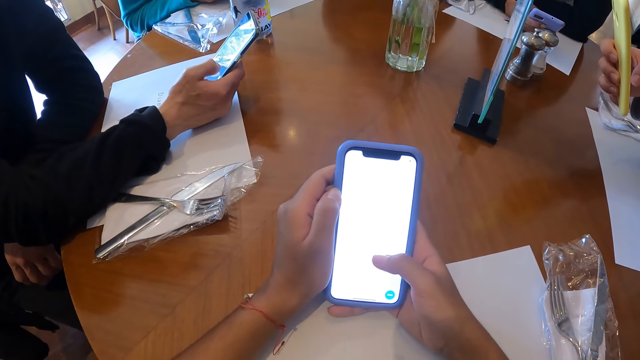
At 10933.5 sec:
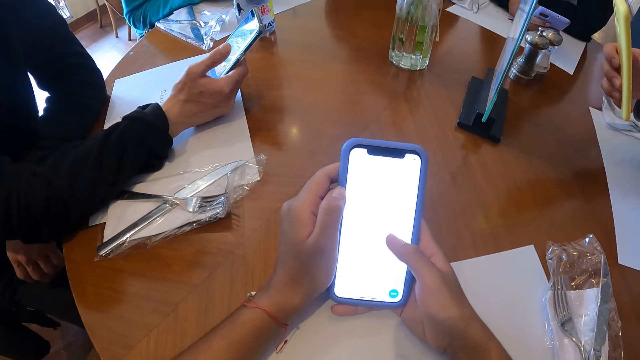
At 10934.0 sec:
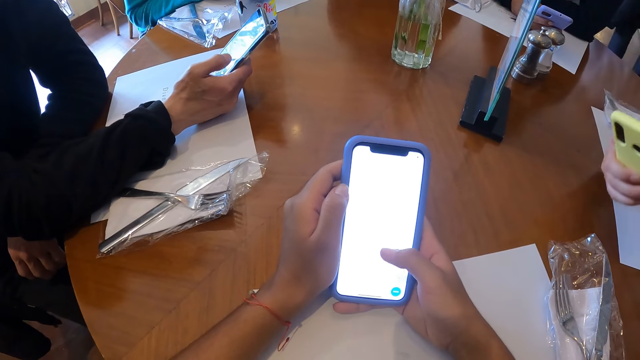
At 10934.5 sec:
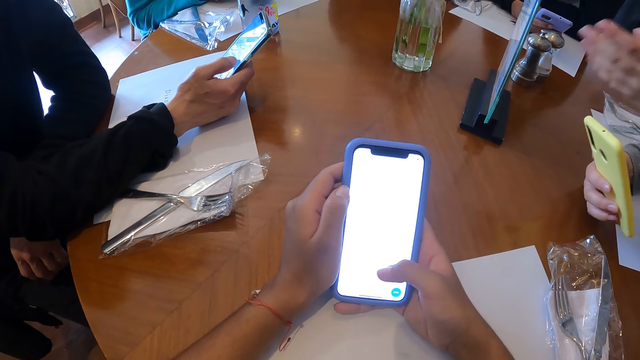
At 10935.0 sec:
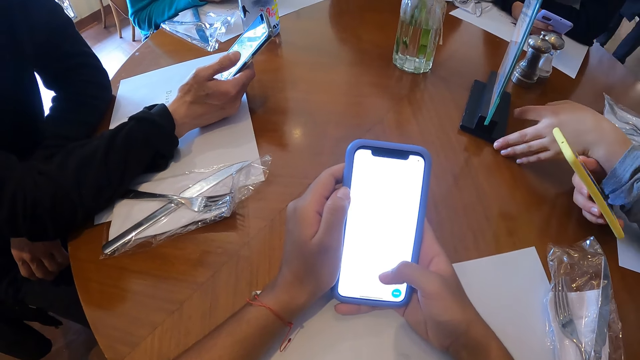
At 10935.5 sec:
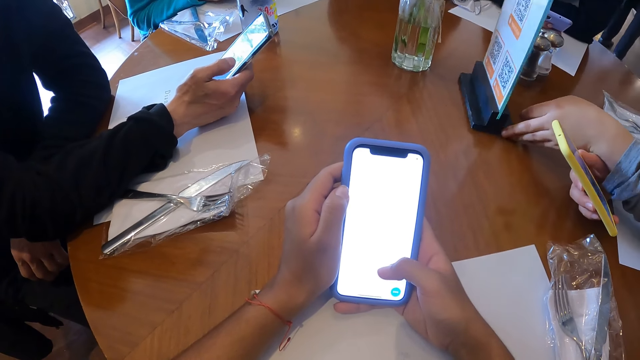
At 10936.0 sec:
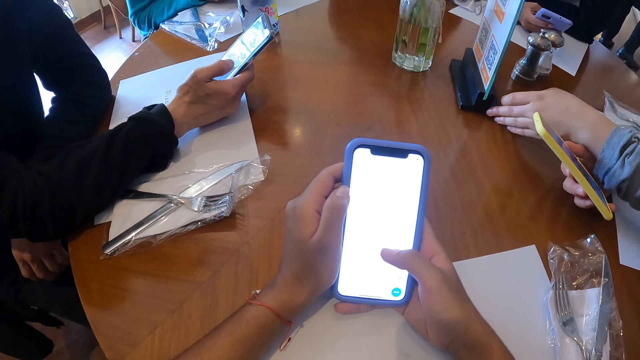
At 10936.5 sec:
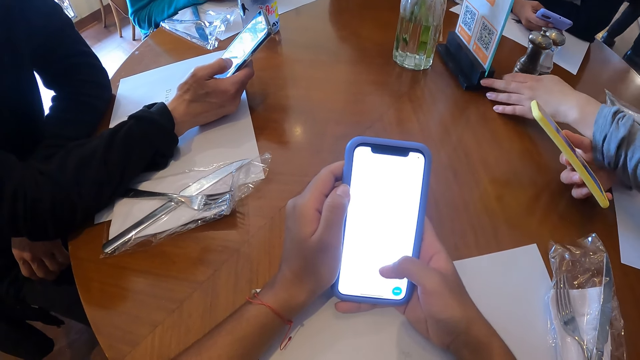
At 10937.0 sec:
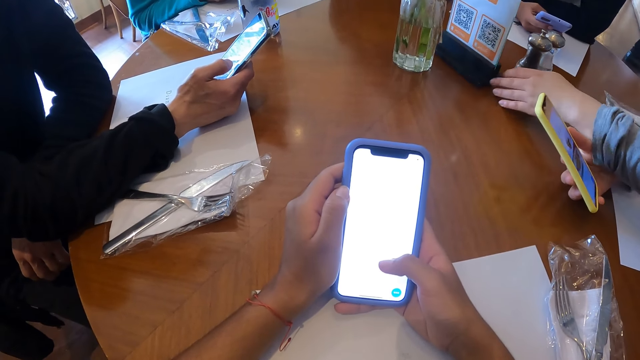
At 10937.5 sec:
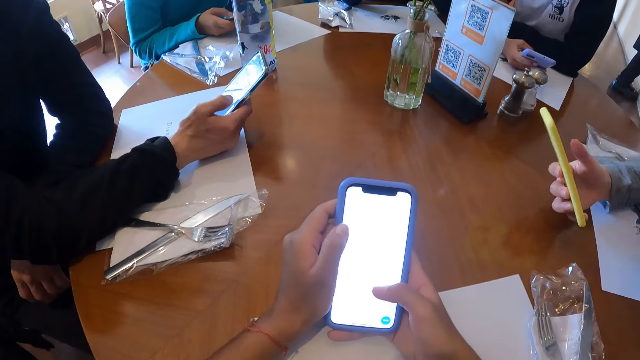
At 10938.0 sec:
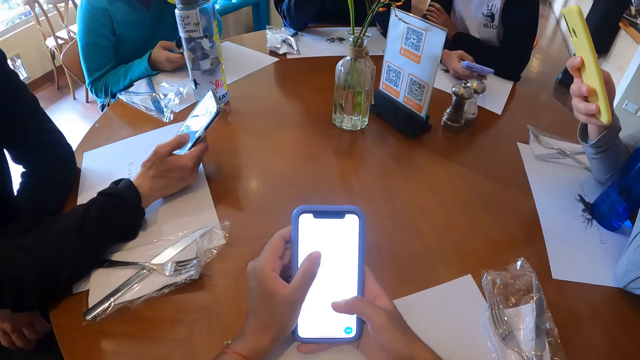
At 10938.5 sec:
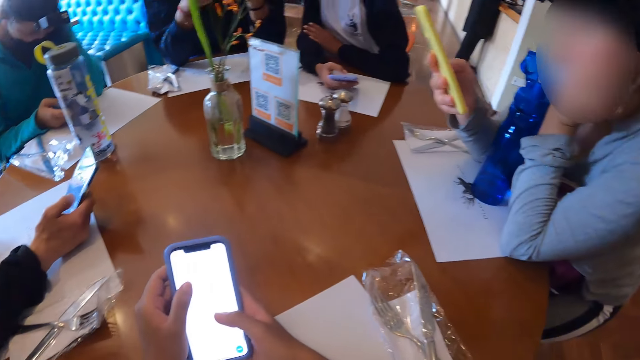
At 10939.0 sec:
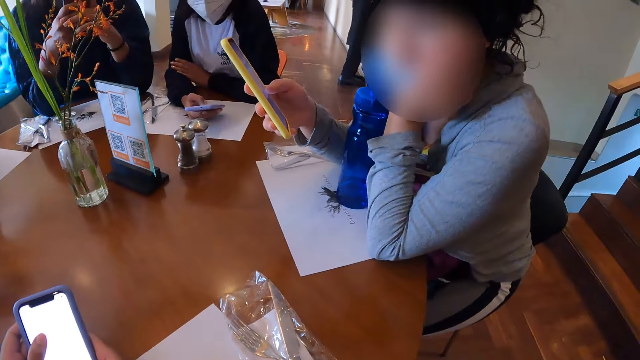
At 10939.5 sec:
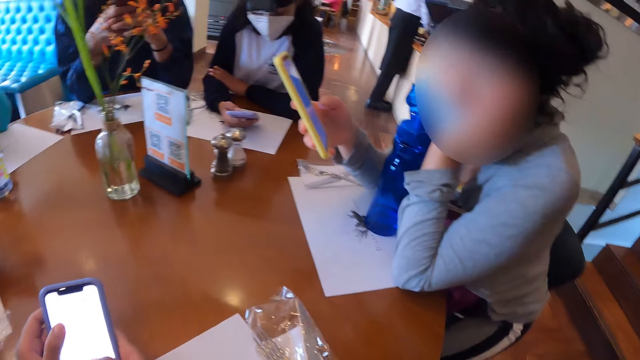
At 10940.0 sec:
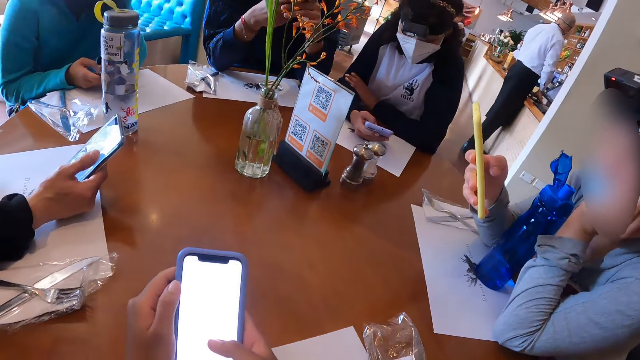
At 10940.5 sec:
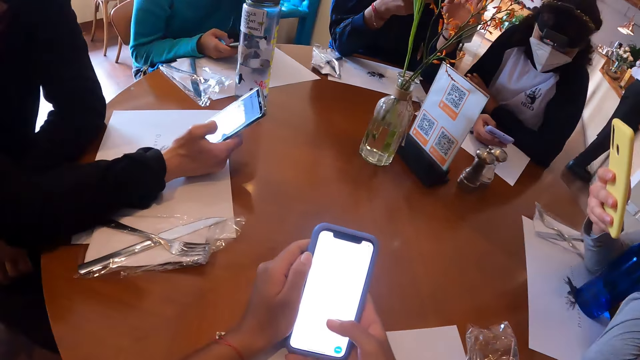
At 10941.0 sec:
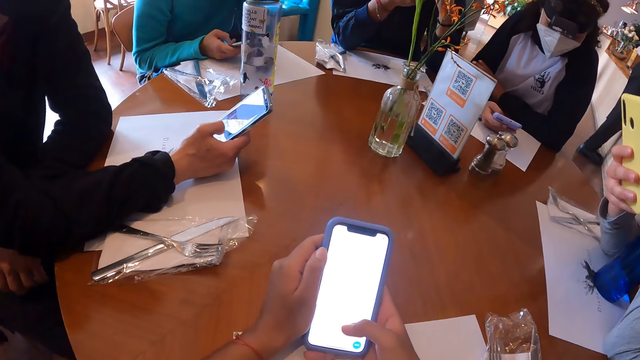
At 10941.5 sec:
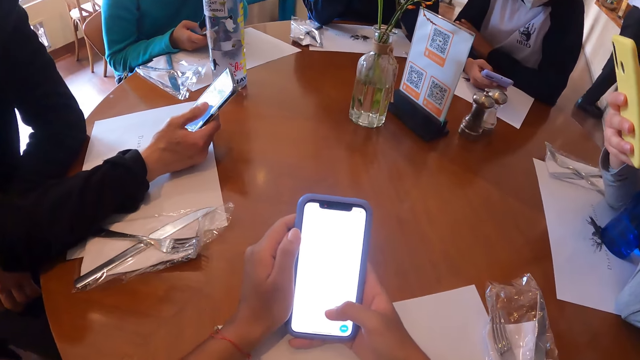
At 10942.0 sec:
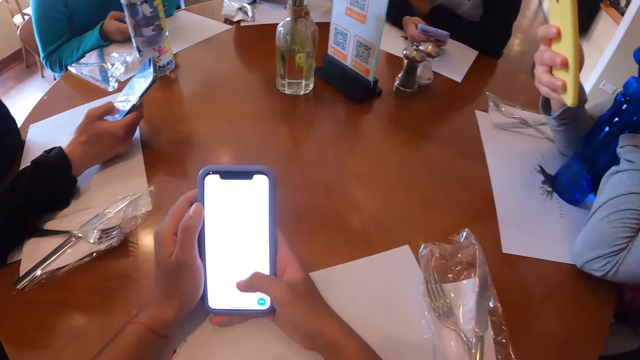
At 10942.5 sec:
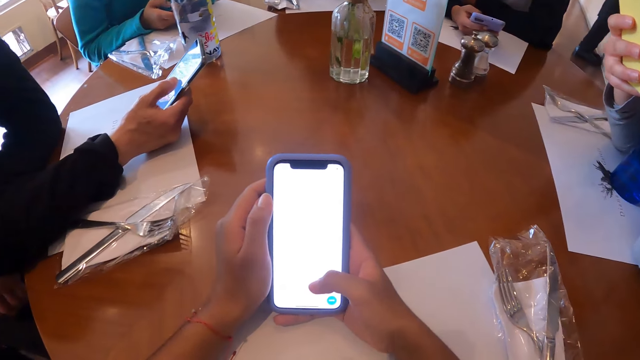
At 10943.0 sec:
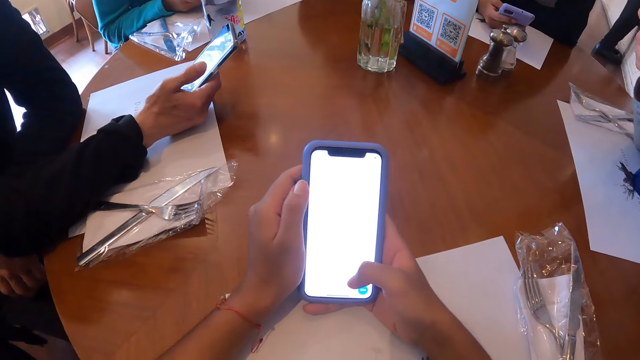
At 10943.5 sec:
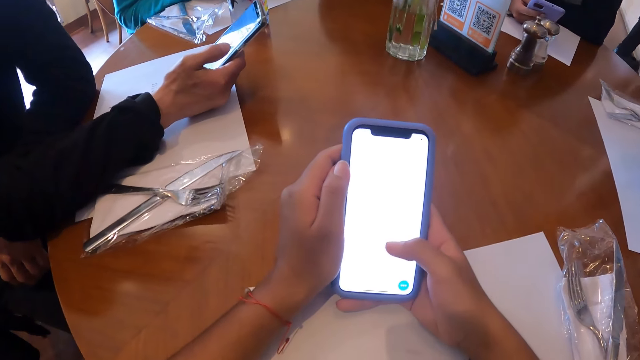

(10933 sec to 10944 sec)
A man operates a mobile phone. A woman moves the glass plaque on the table with her right hand. The woman rests her face on her left hand. The camera wearer interacts with the woman. They operate a mobile phone.

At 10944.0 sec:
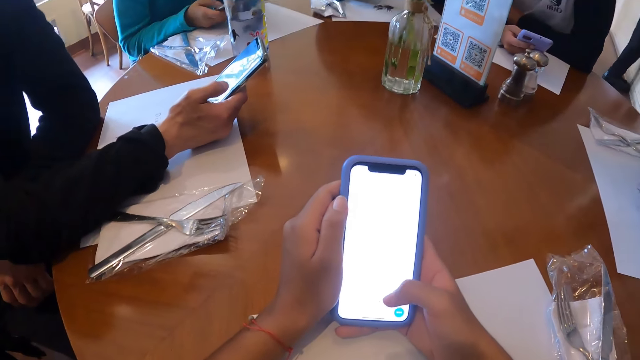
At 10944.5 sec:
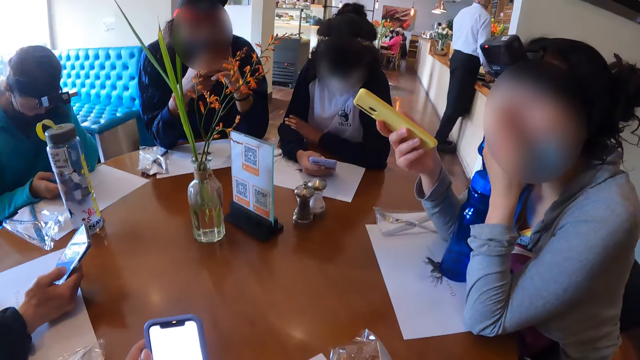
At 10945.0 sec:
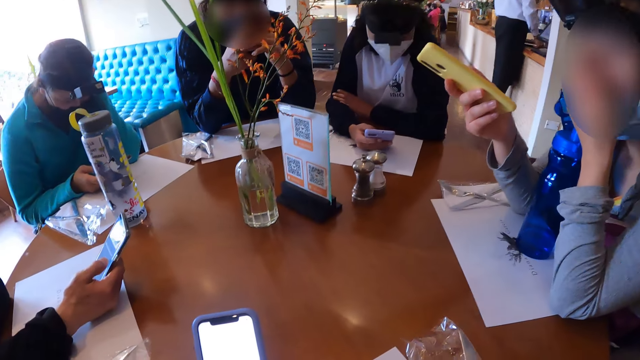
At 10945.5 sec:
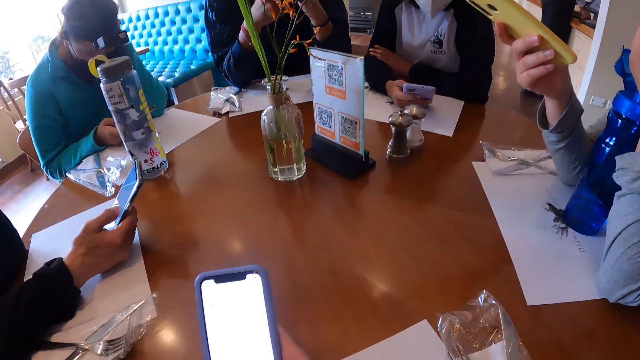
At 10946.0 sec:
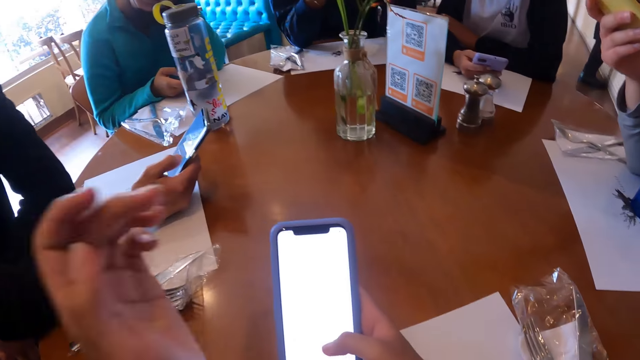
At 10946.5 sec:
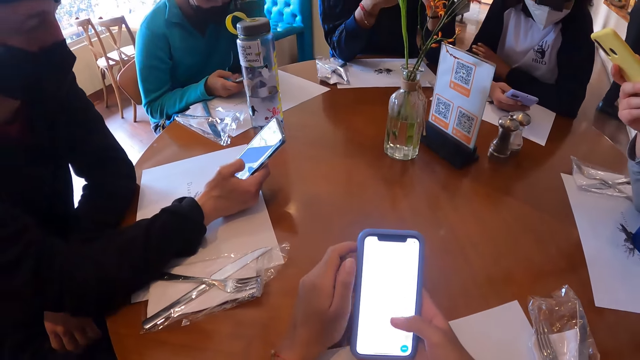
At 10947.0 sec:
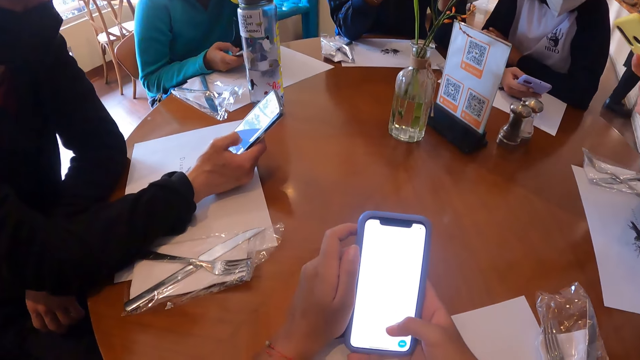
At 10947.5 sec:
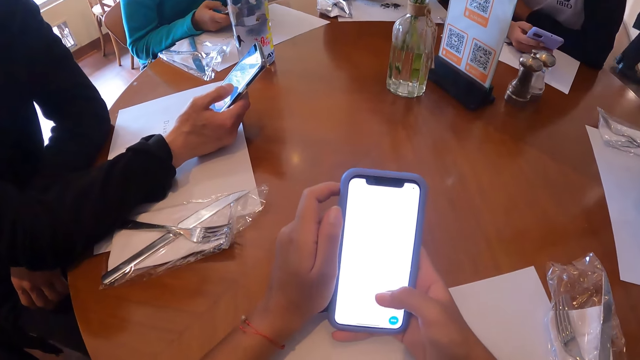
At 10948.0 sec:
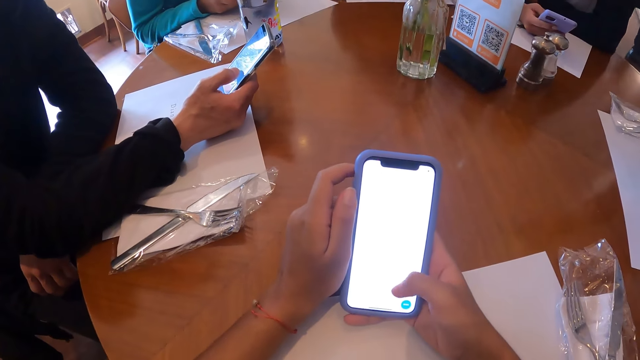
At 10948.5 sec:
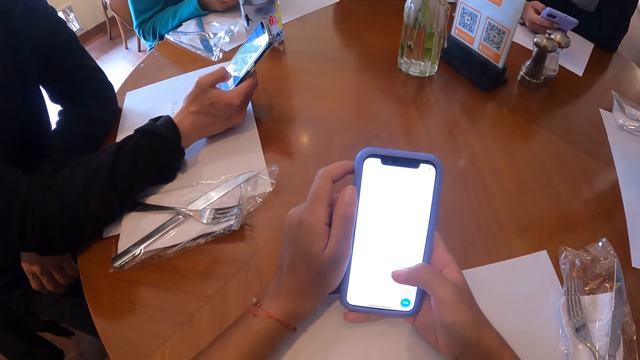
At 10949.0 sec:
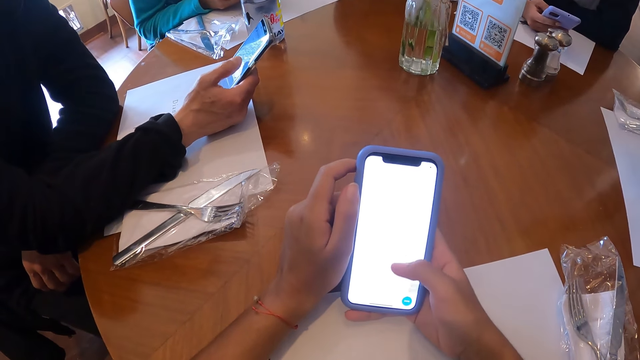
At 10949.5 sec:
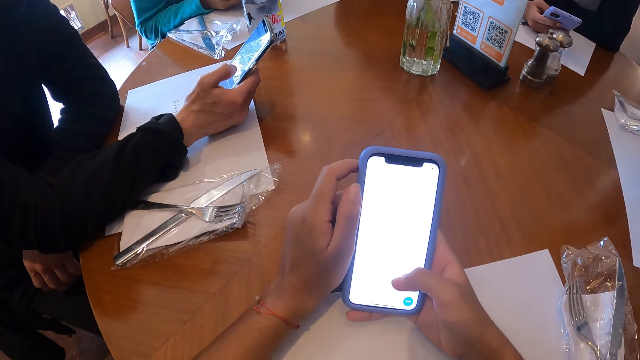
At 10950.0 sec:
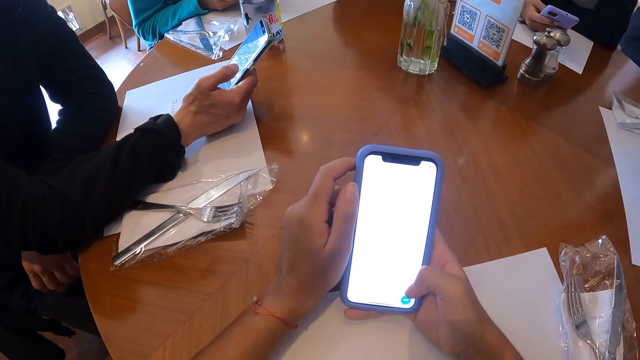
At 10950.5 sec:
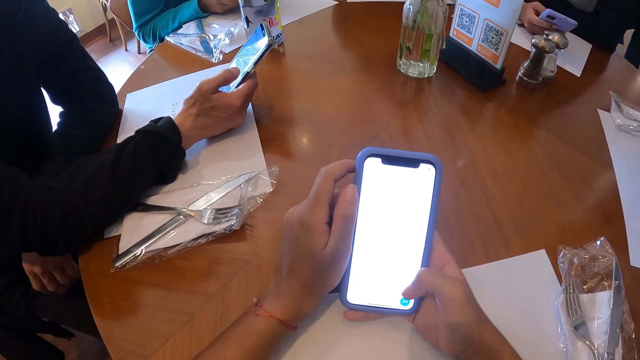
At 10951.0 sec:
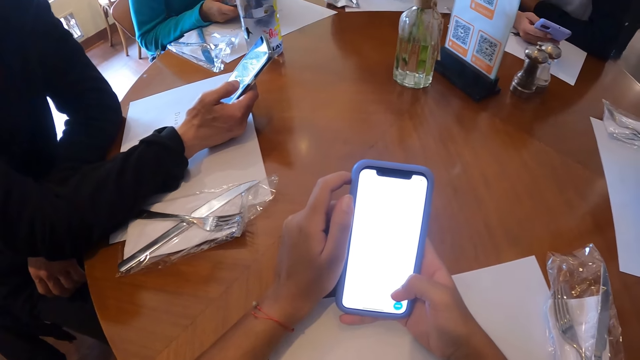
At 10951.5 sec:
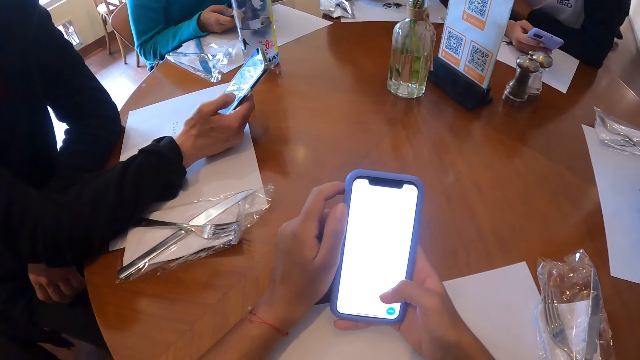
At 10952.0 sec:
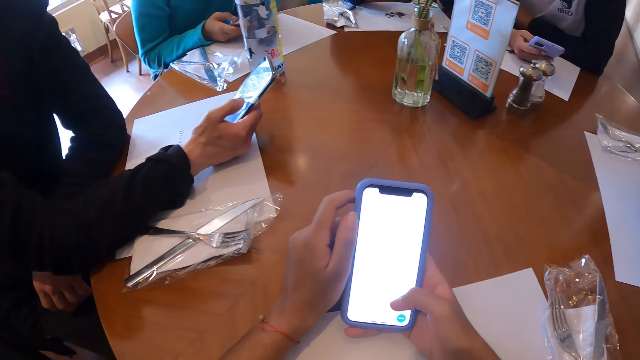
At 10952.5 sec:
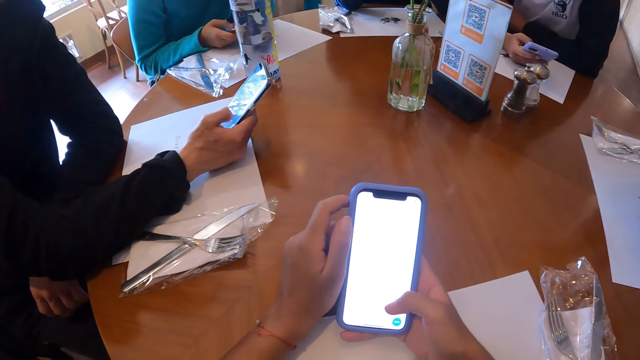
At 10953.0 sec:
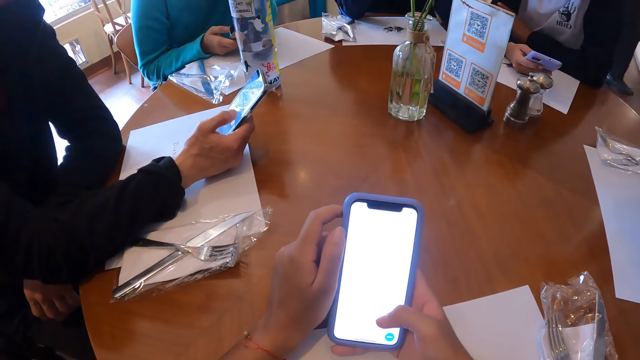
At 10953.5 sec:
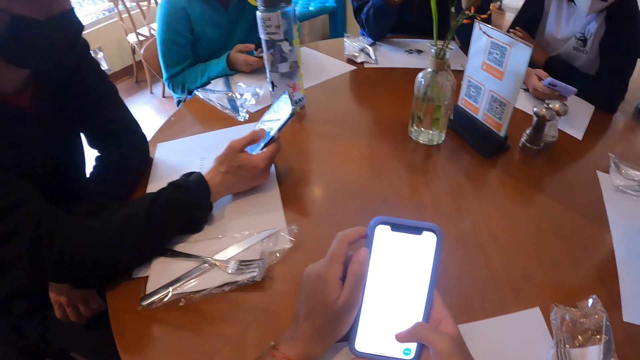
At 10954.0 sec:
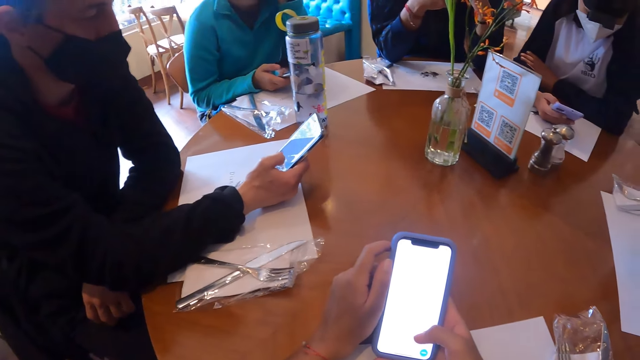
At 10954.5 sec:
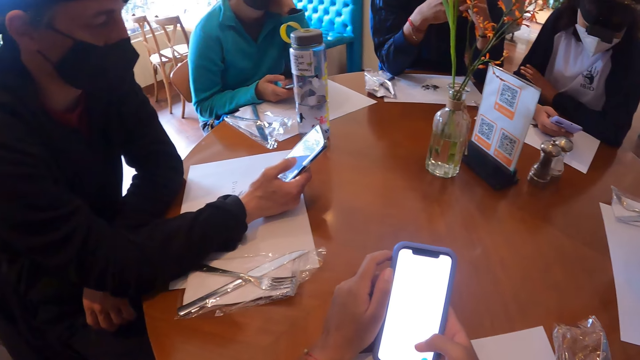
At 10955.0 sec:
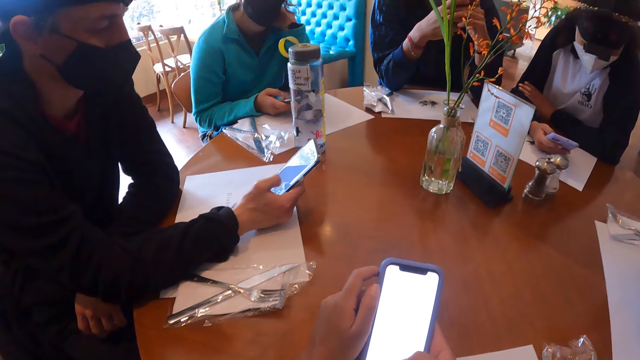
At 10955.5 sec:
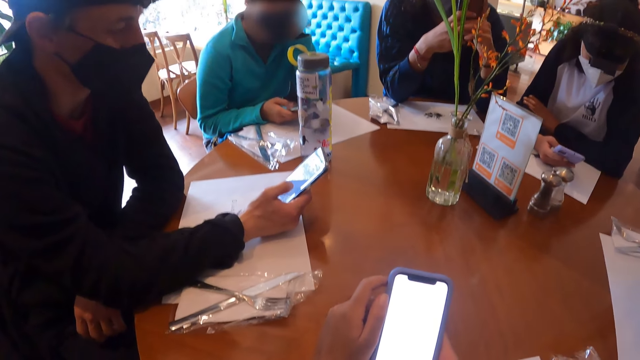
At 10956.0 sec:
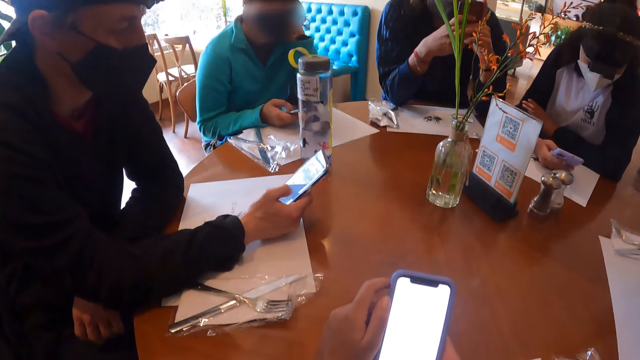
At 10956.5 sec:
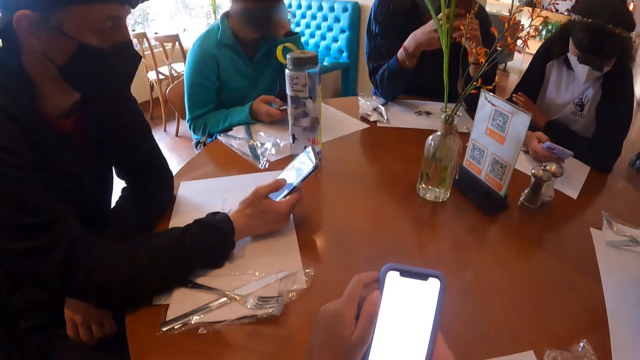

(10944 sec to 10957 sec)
The camera wearer looks around a room. They operate a mobile phone. A man operates a mobile phone. A lady operates a mobile phone.
